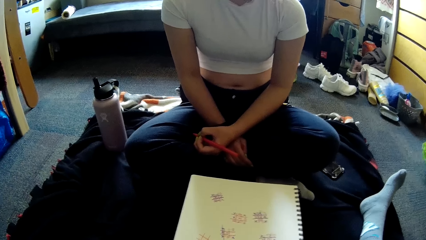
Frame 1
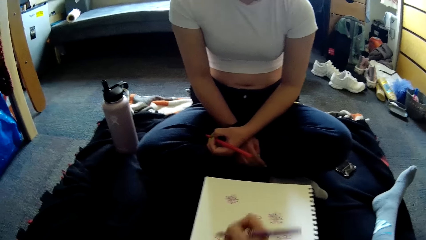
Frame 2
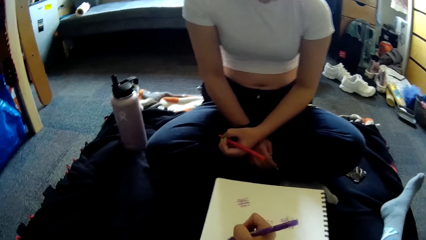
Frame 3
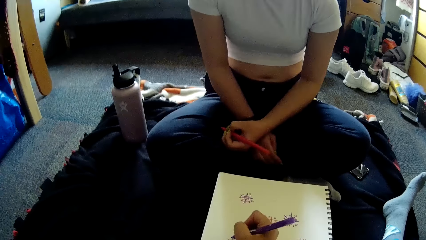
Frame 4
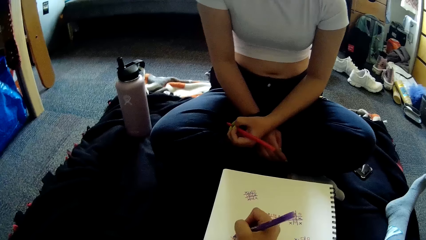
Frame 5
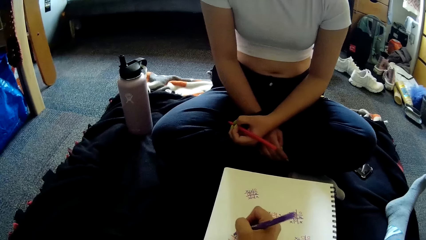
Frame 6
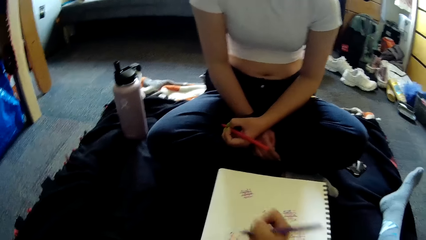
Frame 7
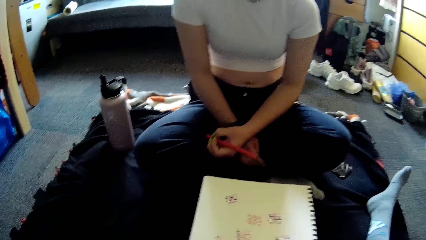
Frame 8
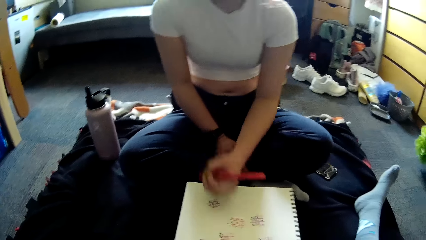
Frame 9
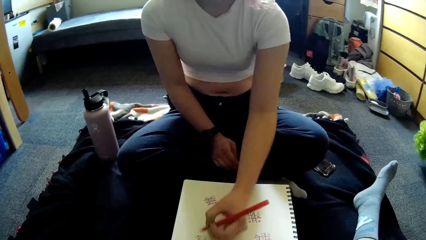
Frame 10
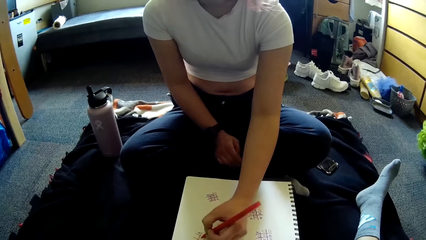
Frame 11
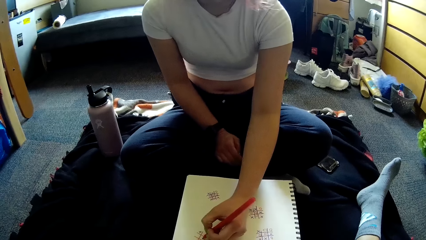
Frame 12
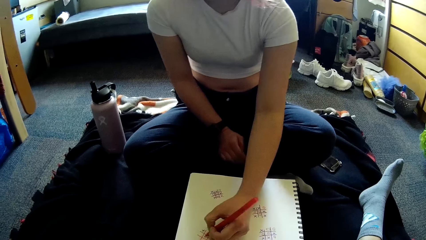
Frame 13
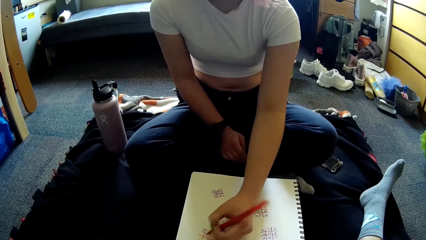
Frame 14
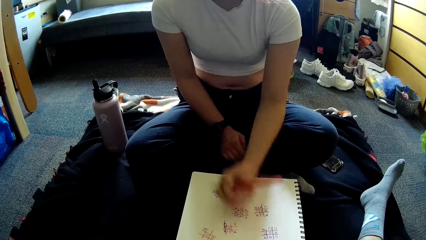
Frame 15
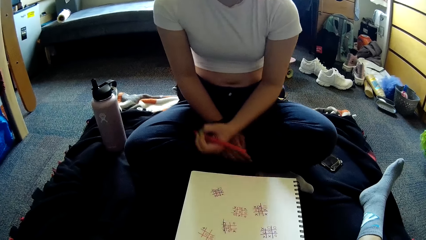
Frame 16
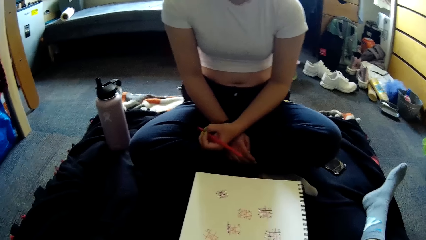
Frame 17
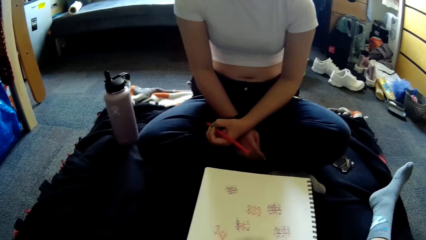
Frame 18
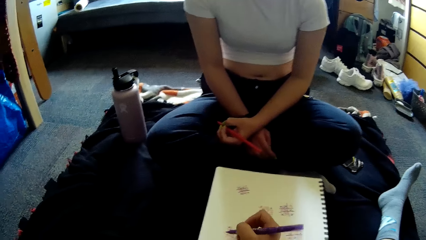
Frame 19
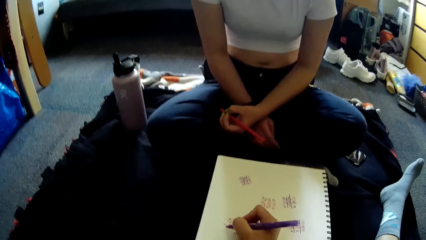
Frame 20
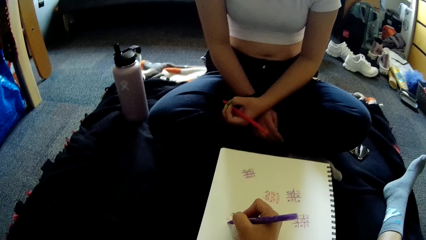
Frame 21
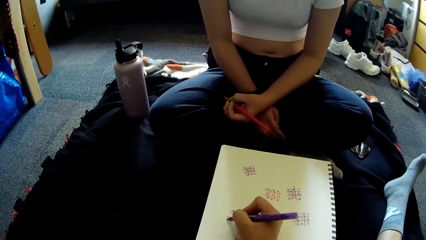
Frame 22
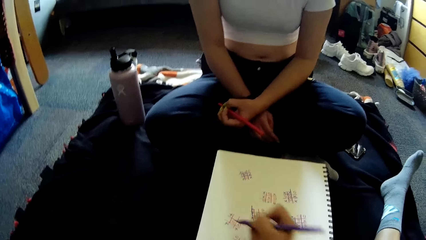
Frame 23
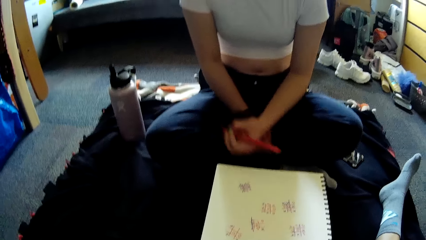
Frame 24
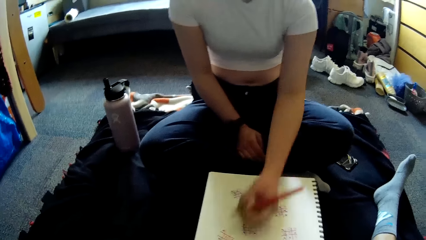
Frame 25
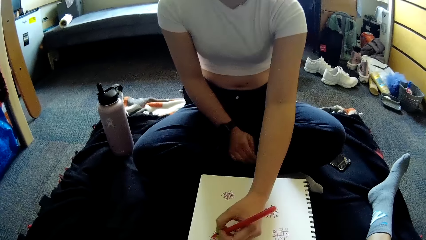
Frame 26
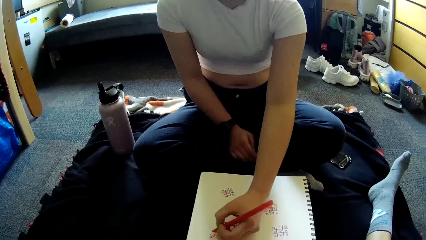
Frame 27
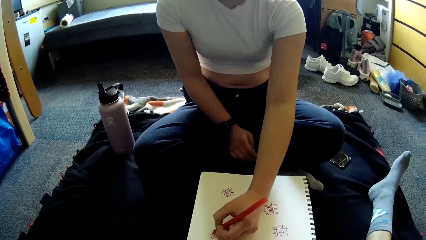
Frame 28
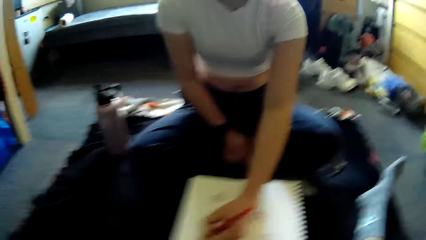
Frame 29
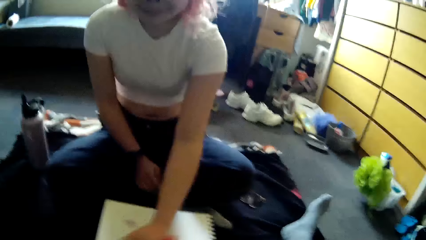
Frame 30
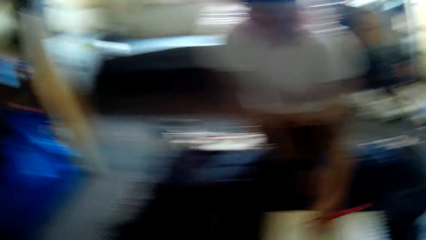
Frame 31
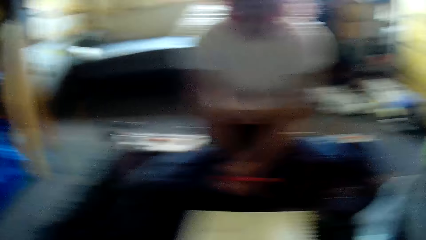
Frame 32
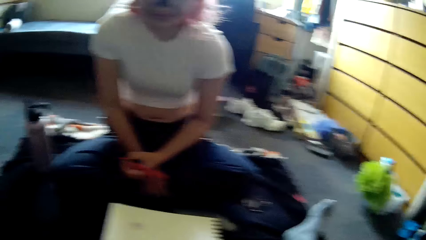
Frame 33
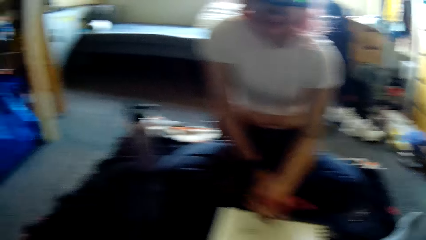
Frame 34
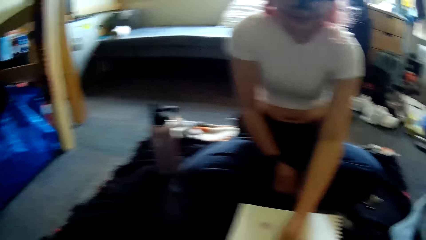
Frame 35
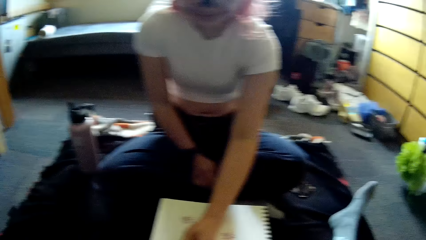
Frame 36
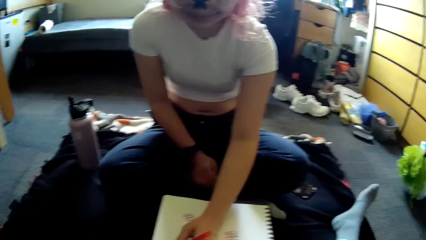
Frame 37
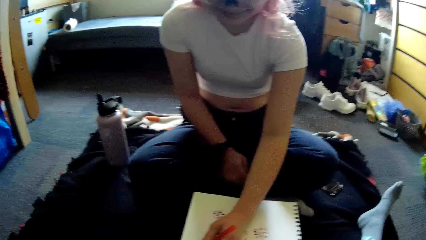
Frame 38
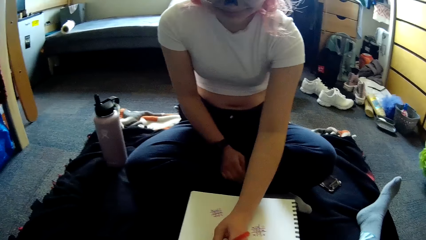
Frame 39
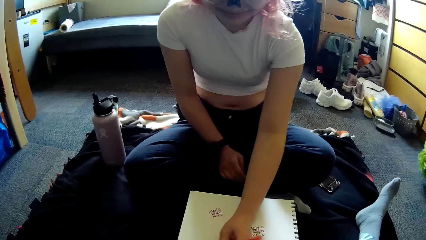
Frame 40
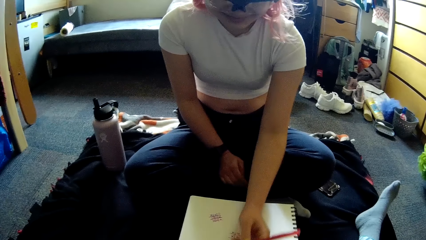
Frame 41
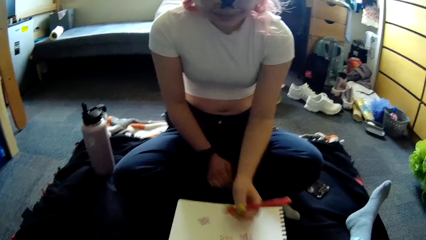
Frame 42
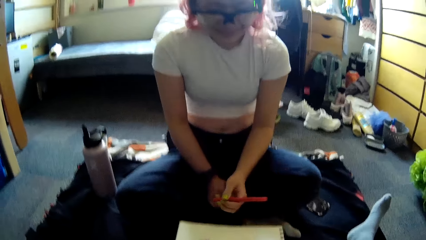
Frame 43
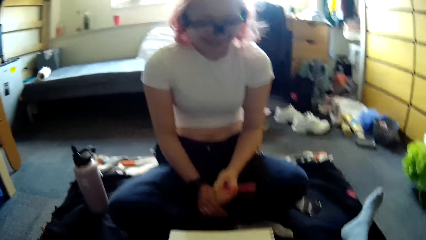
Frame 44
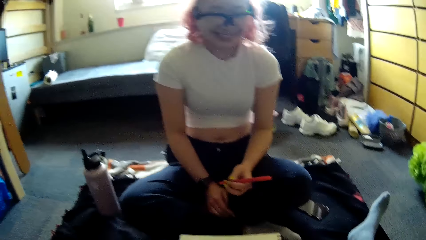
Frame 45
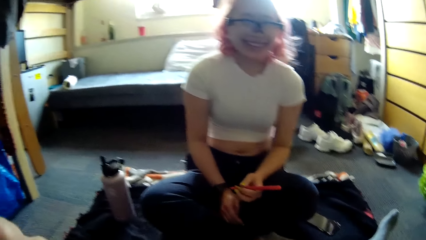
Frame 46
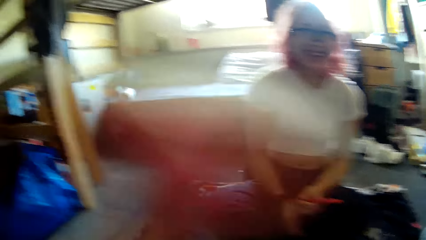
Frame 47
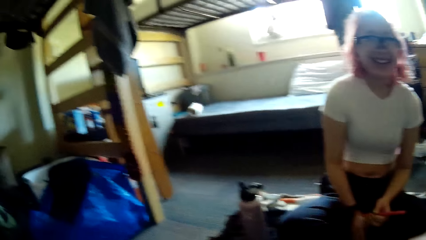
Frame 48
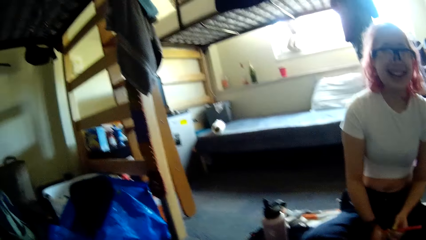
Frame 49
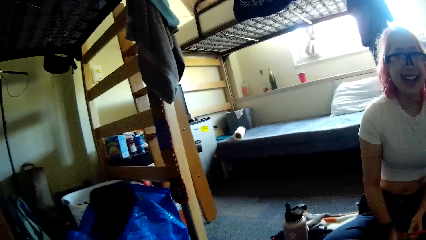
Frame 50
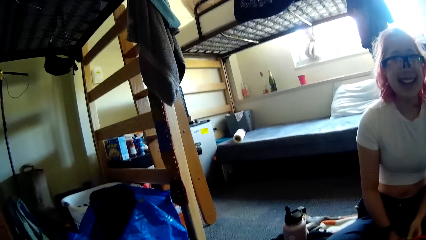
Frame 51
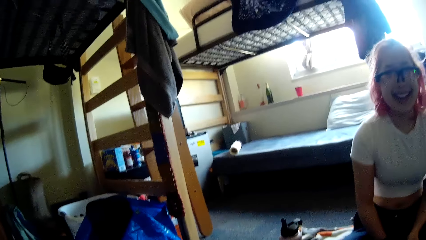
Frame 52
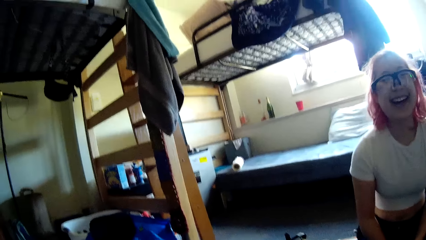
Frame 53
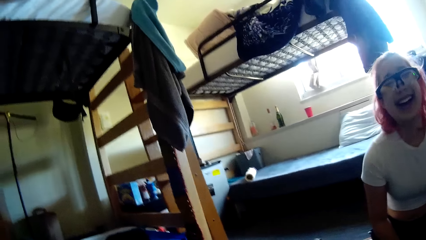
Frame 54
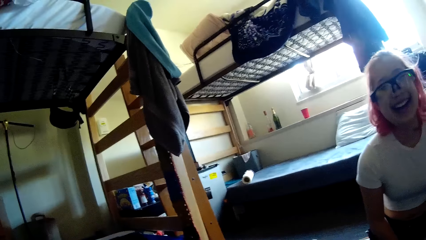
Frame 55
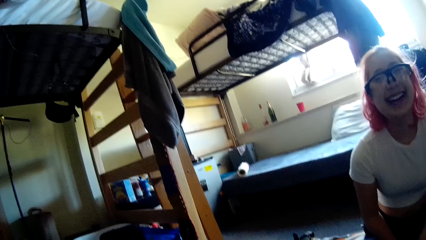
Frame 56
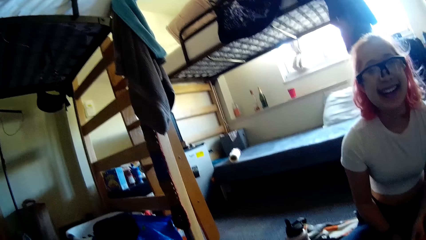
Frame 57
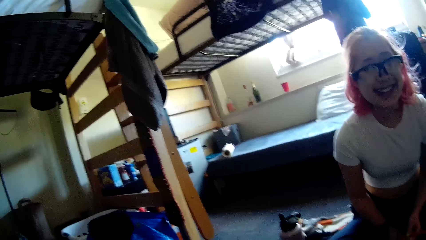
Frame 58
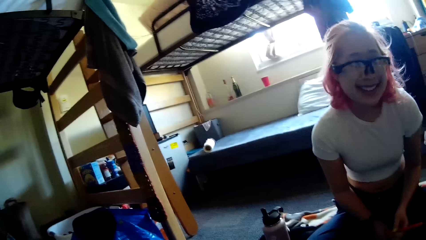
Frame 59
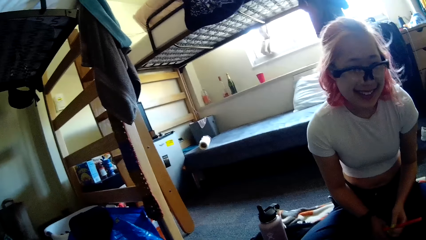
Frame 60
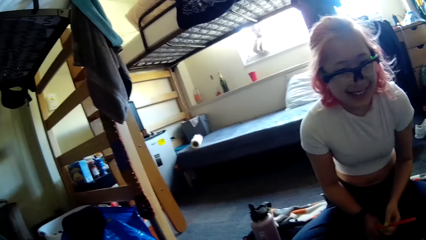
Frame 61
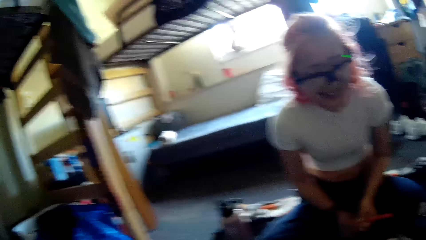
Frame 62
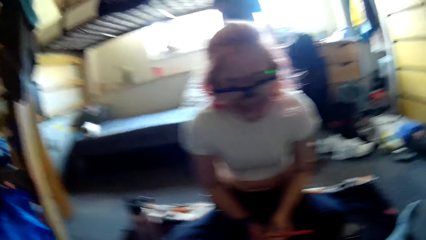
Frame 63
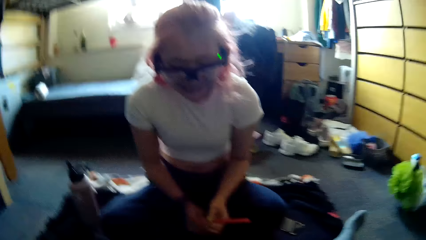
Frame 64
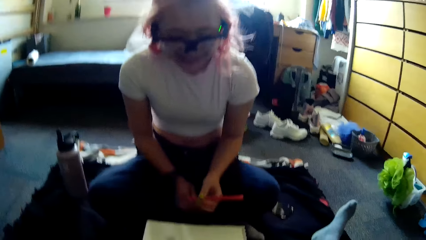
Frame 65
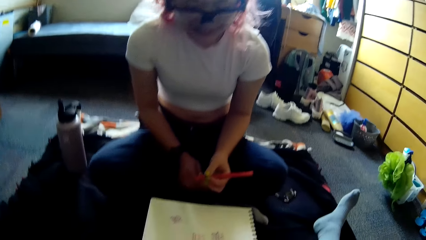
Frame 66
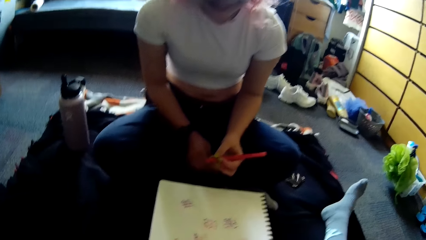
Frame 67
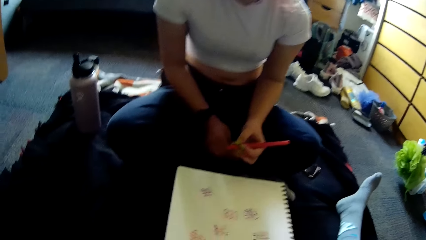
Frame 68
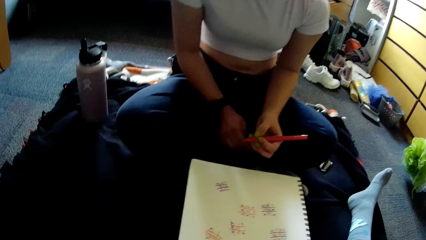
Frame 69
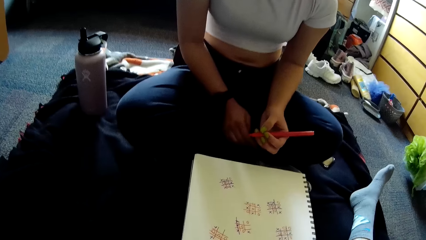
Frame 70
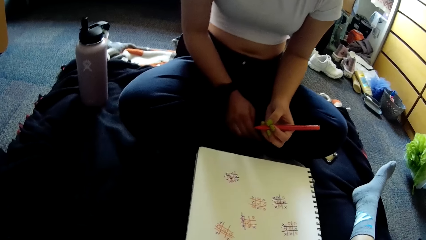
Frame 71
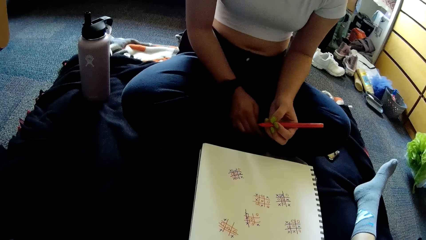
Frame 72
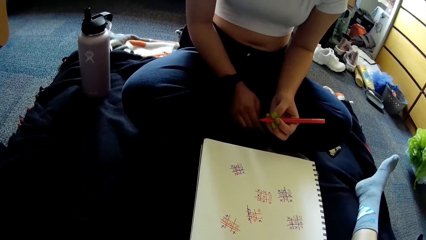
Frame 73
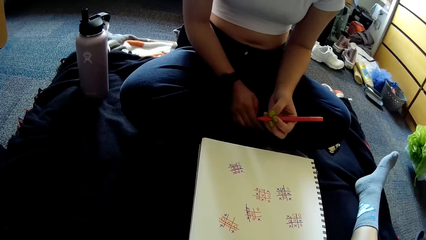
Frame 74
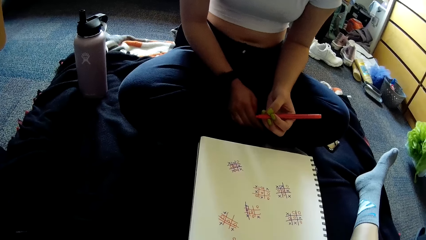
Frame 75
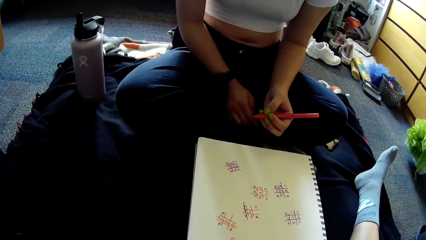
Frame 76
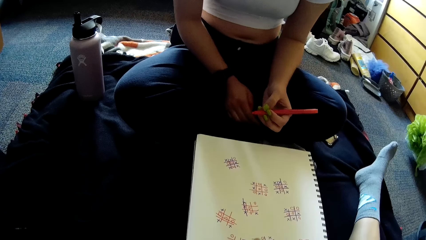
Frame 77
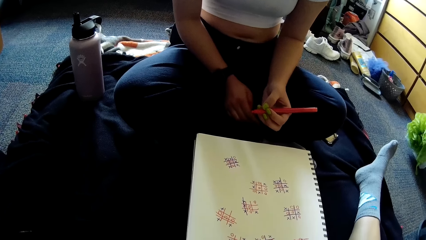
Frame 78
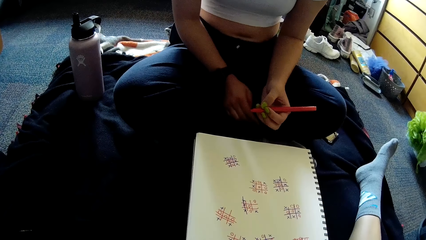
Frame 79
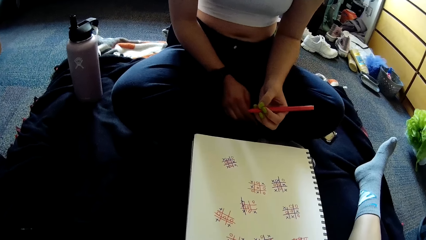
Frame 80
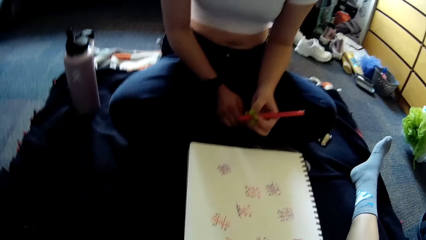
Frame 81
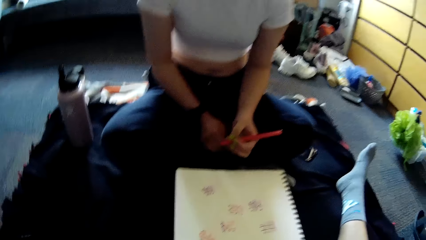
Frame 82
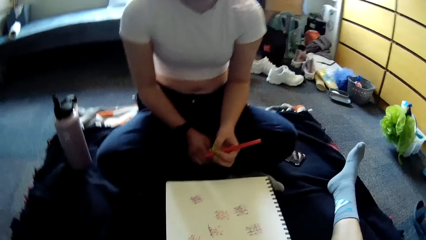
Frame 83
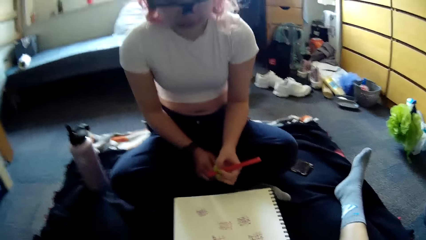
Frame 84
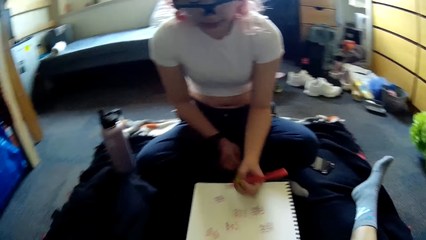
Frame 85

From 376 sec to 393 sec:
The camera wearer writes in the book with the pen in her right hand. A woman writes in the book with the pen in her left hand. The camera wearer writes in the book with the pen in her right hand. The woman writes in the book with the pen in her left hand. The camera wearer converses with the woman. The woman writes in the book with the pen in her left hand. The camera wearer shakes herself and waves her hand. The woman laughs.
